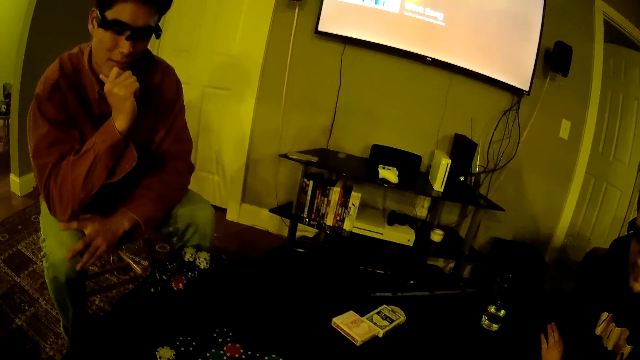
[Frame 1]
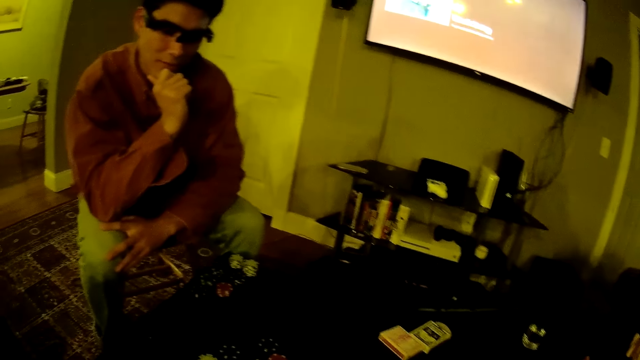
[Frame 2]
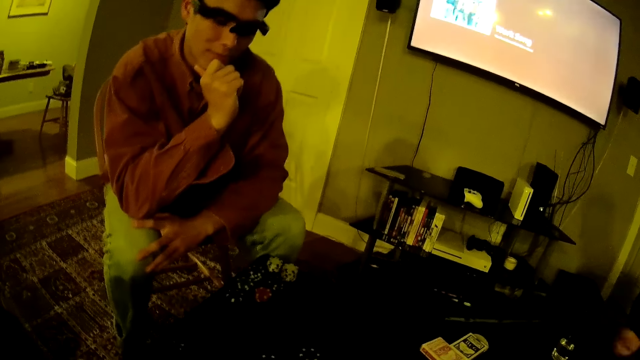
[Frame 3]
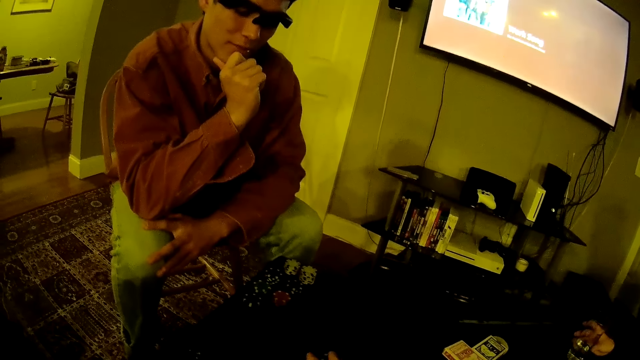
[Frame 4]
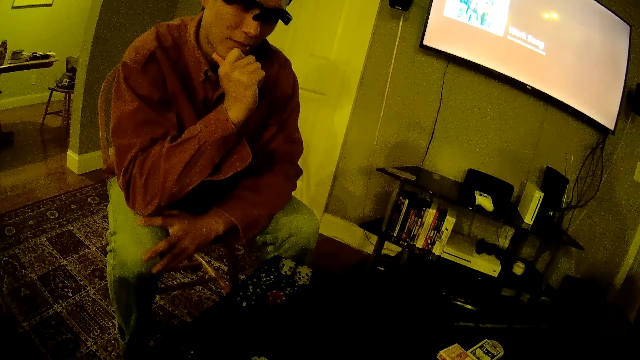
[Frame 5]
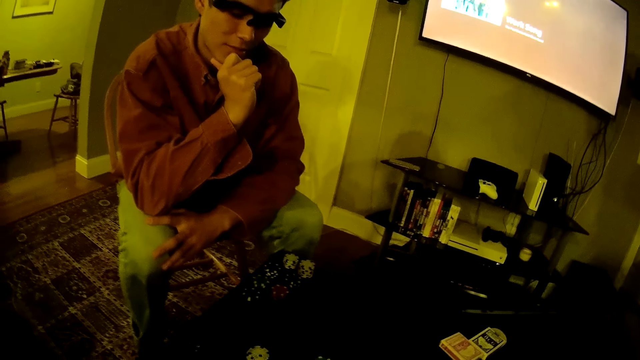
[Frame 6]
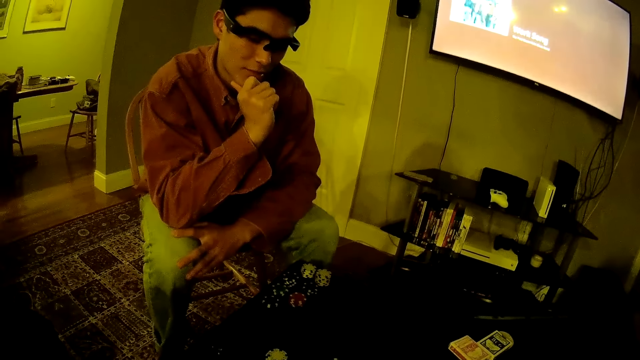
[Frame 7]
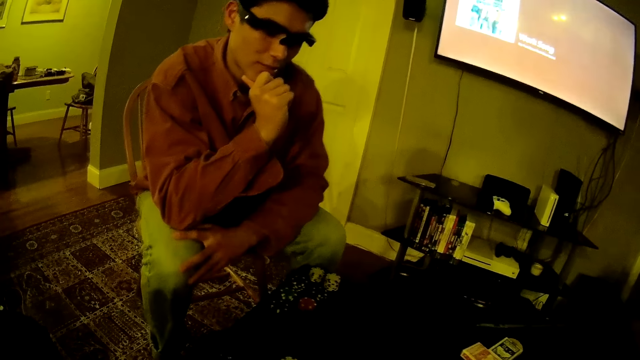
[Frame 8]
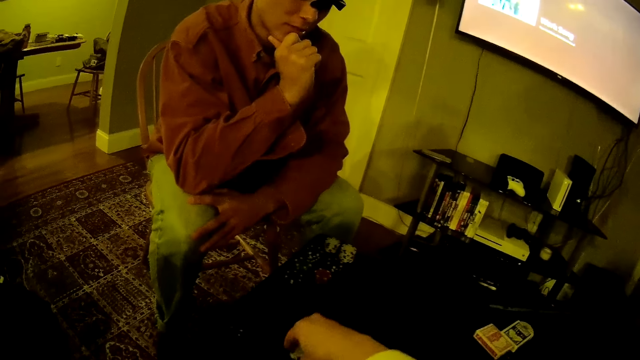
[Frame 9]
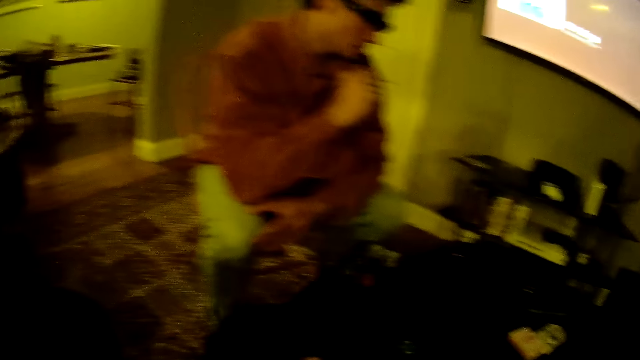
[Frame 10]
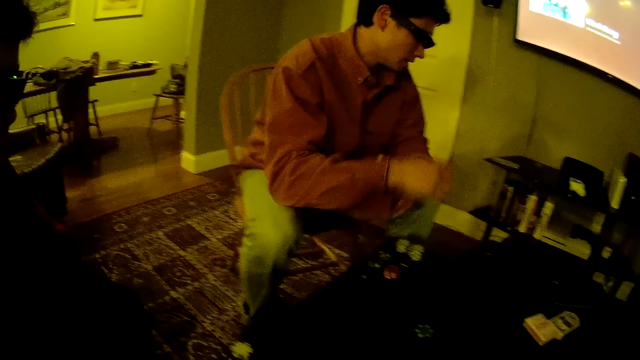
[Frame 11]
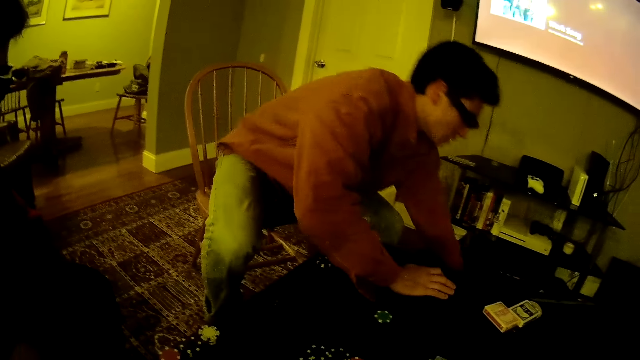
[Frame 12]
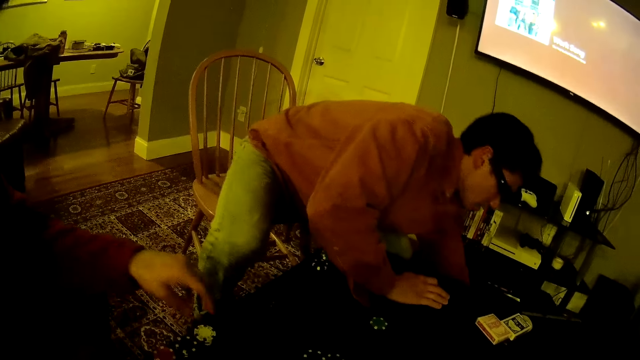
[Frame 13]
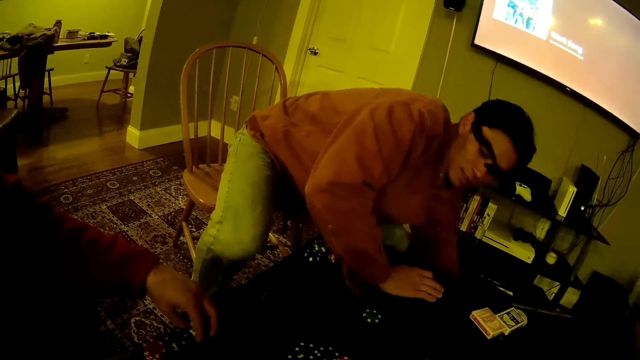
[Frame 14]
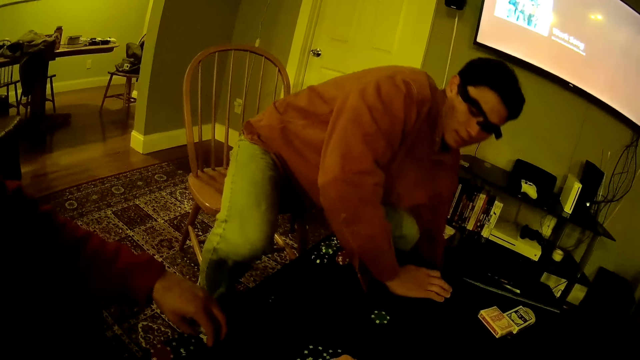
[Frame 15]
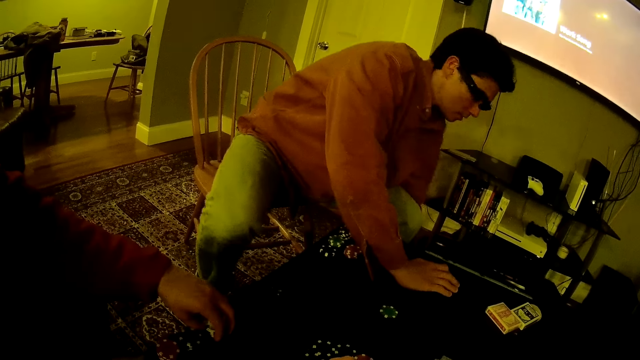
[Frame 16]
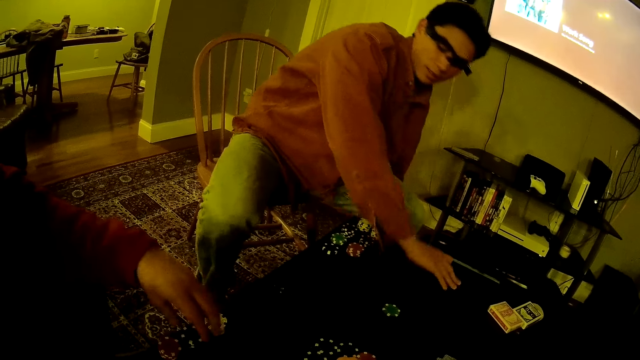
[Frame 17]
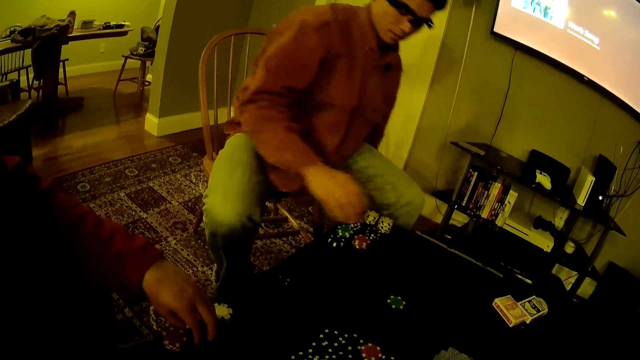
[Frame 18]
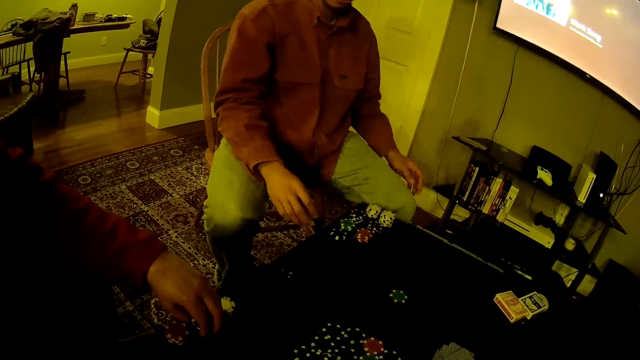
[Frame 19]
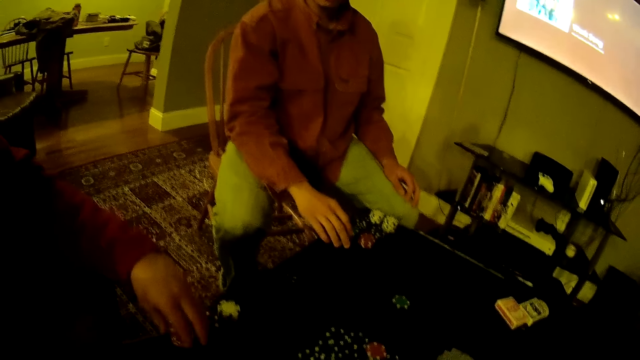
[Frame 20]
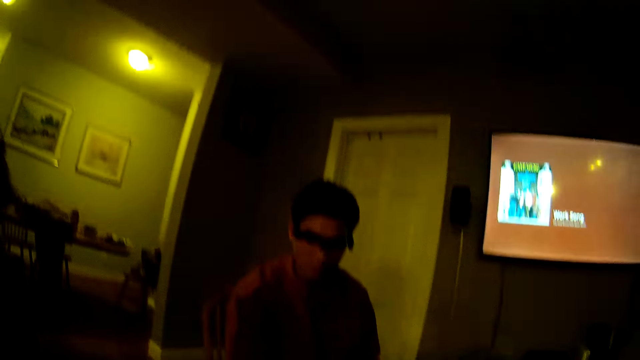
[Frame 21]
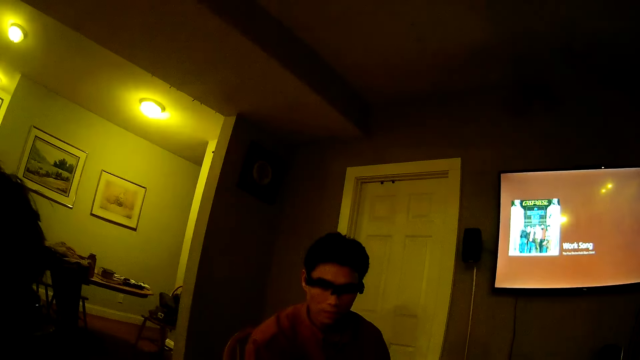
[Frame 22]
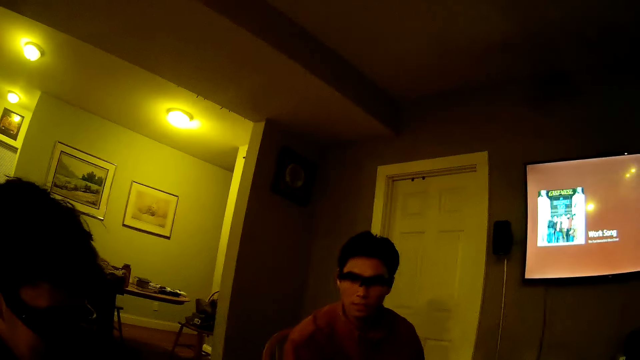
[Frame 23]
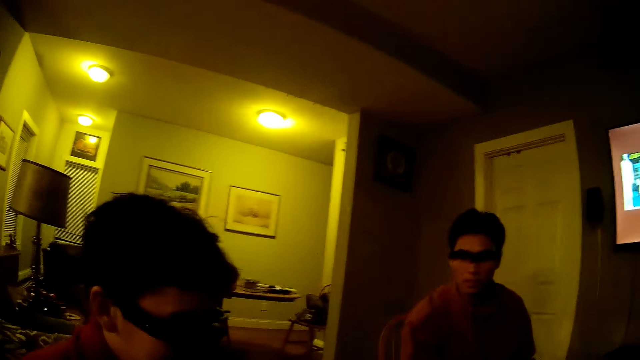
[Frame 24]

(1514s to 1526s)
The camera wearer interacts with a man and another man. A third man picks up a glass of water from the table with his right hand. The camera wearer moves the poker chips on the table with his right hand. He picks up the poker chips from the table with his right hand. A person bends on the table. The second man moves the poker chips on the table with his left hand. A man touches the chips.

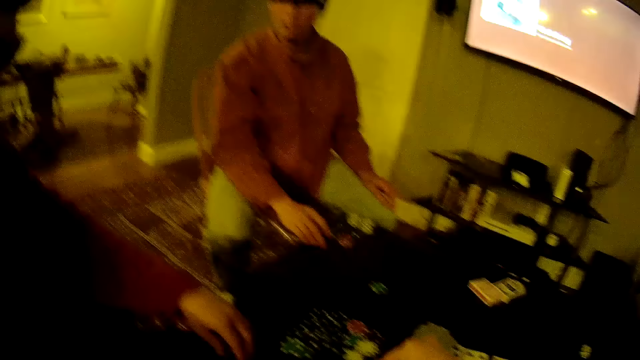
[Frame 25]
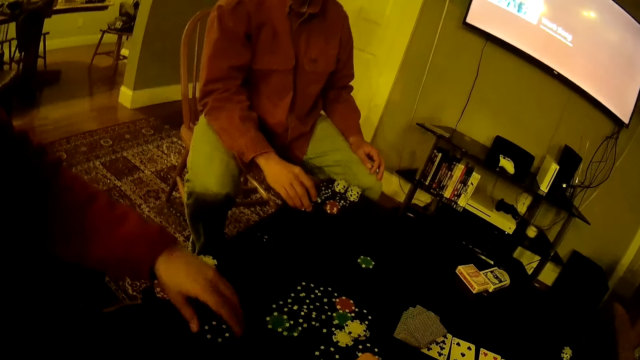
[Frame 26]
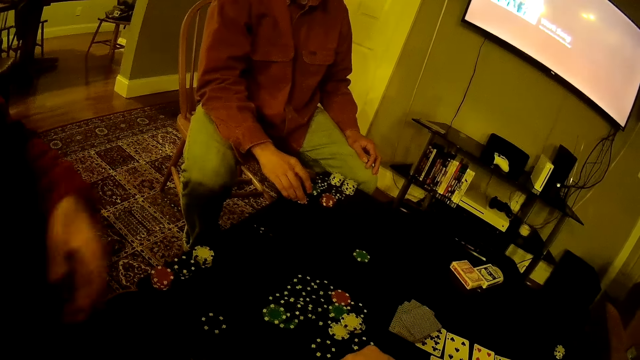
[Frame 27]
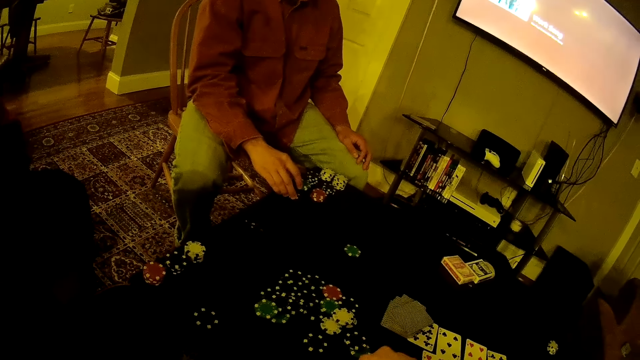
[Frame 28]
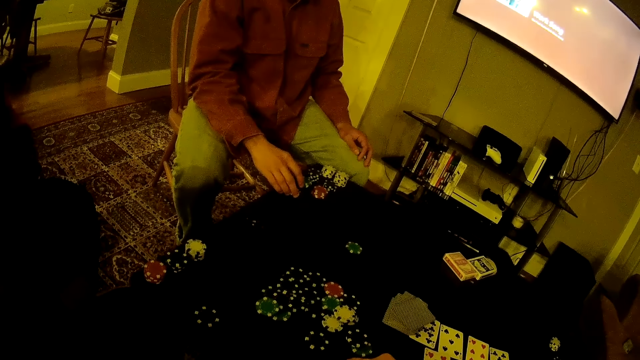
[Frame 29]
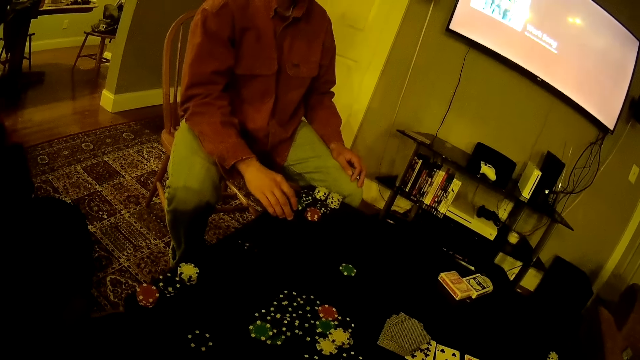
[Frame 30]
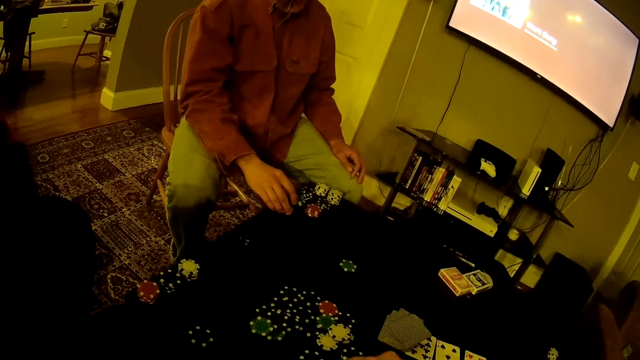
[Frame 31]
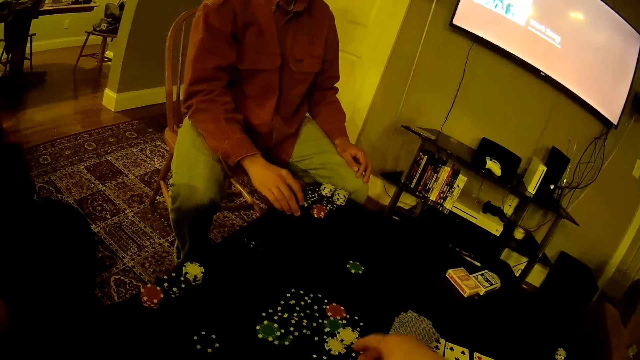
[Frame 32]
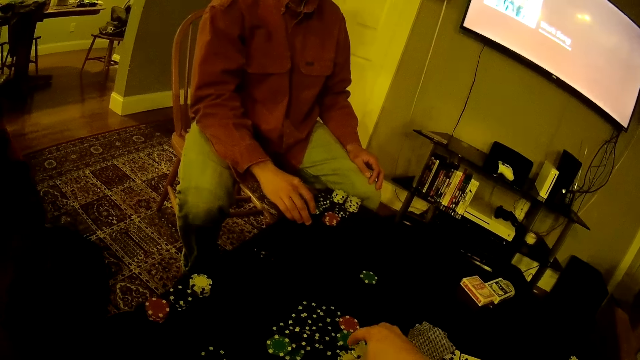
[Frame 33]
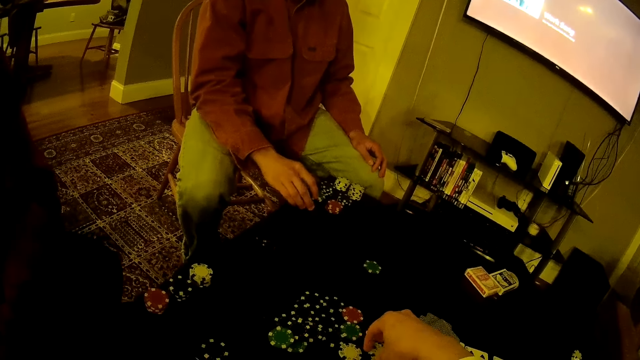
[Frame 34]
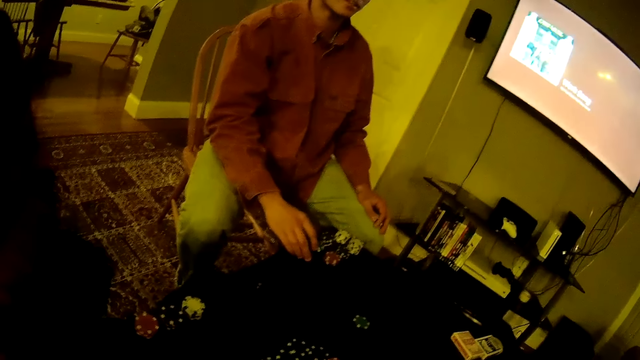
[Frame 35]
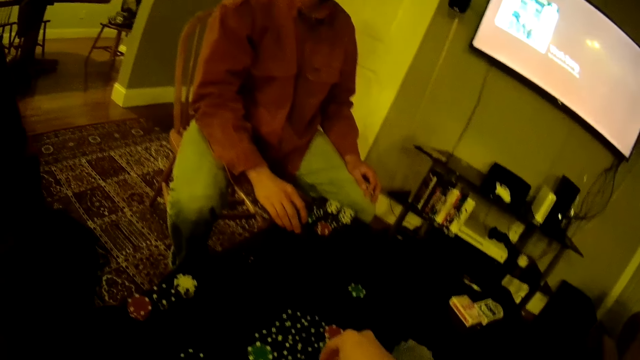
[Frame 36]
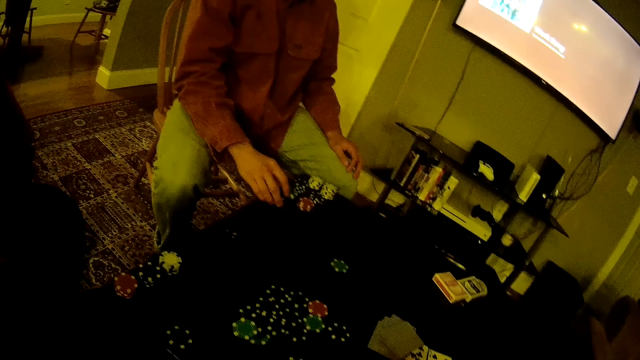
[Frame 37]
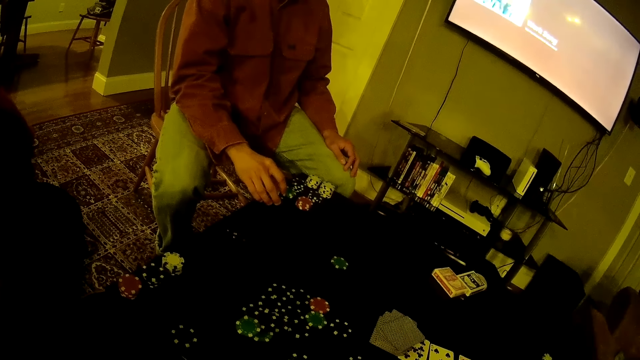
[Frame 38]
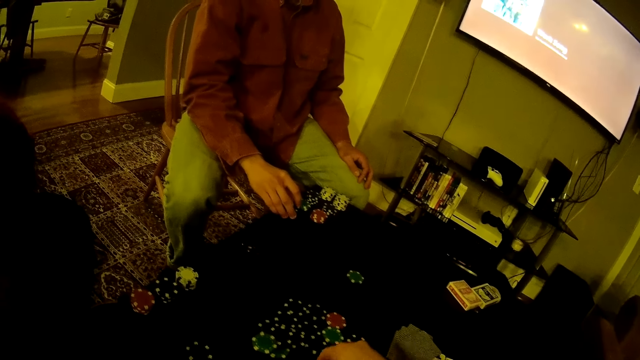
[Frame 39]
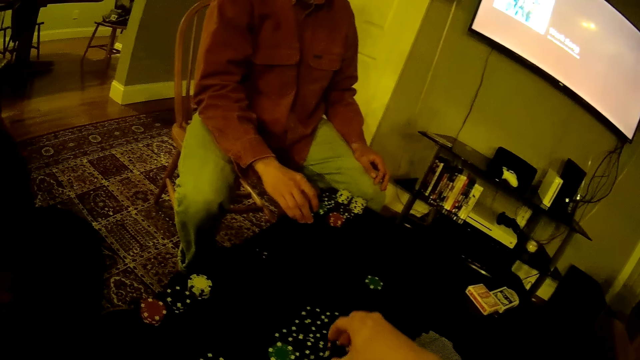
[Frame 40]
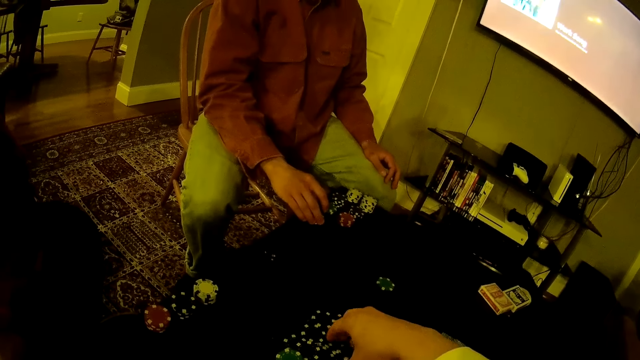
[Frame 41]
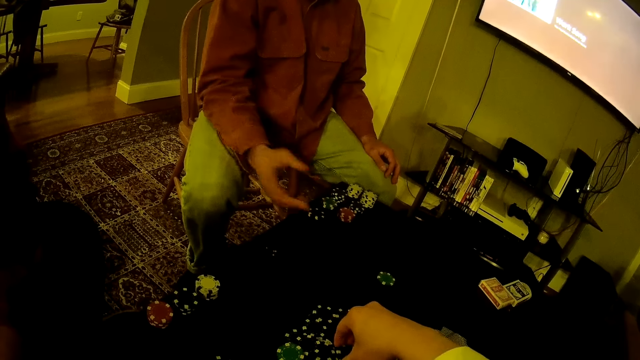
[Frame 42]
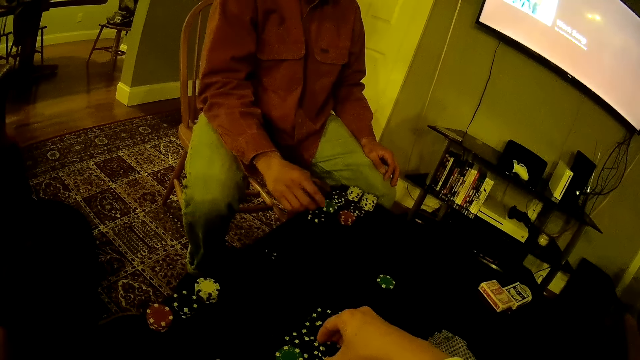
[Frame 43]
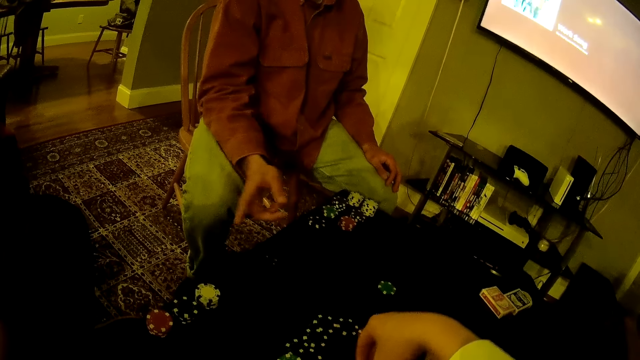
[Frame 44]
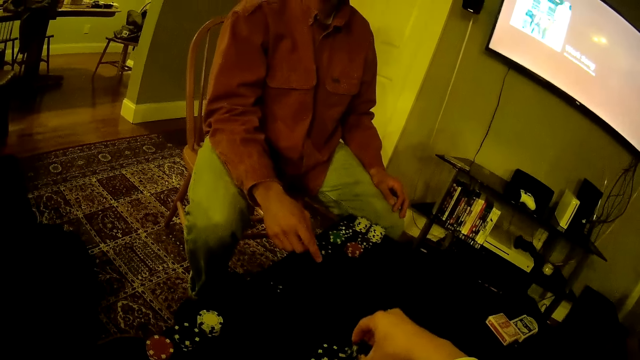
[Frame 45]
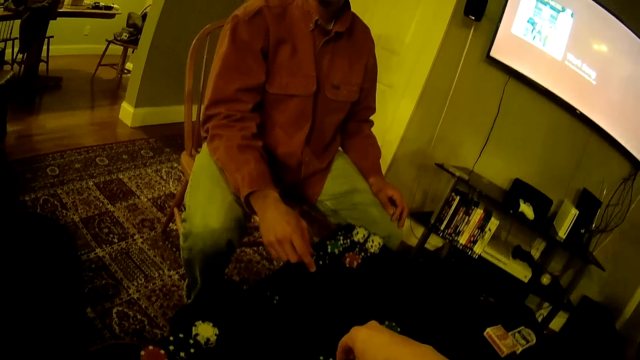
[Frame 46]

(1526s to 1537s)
The camera wearer picks up a poker chip from the table with his right hand. He touches the chips. He picks up a poker chip from the table with his right hand again. He picks up poker chips from the table with his right hand. He moves the chips on the table.
